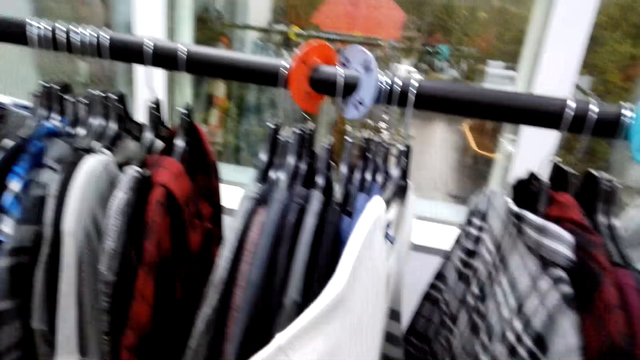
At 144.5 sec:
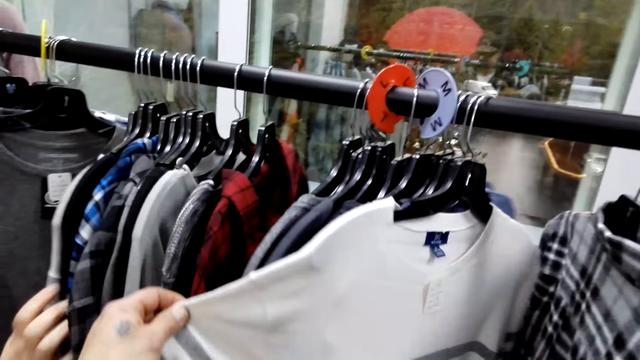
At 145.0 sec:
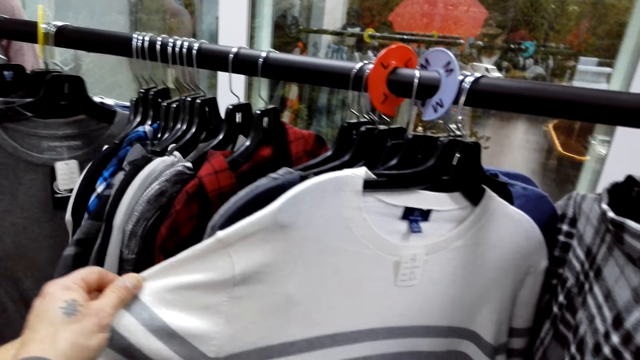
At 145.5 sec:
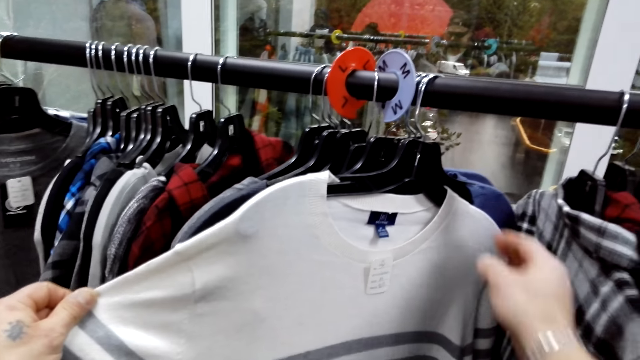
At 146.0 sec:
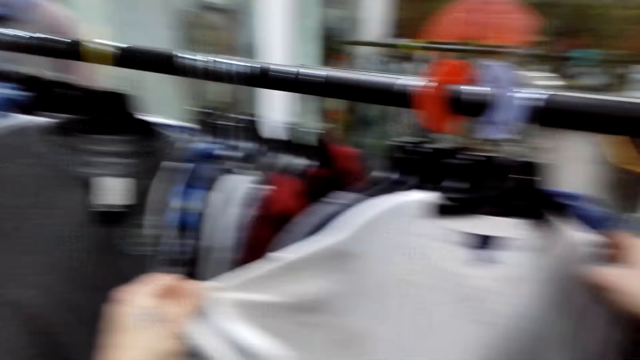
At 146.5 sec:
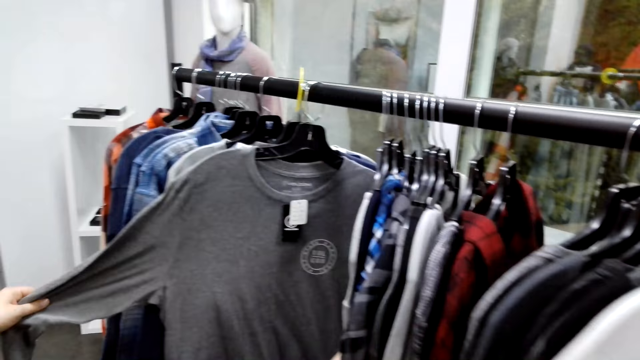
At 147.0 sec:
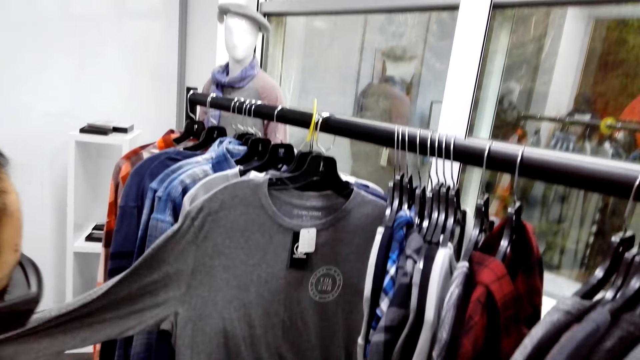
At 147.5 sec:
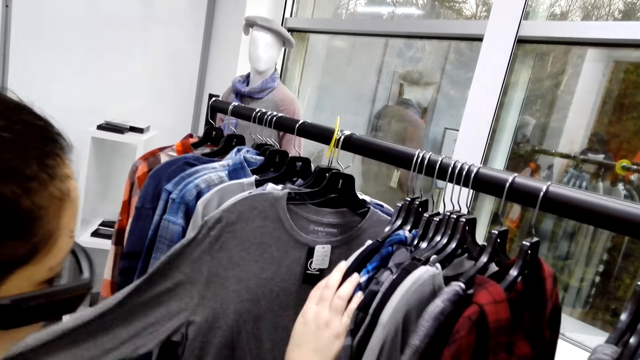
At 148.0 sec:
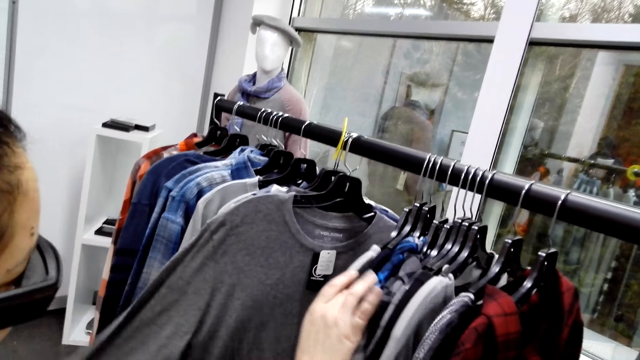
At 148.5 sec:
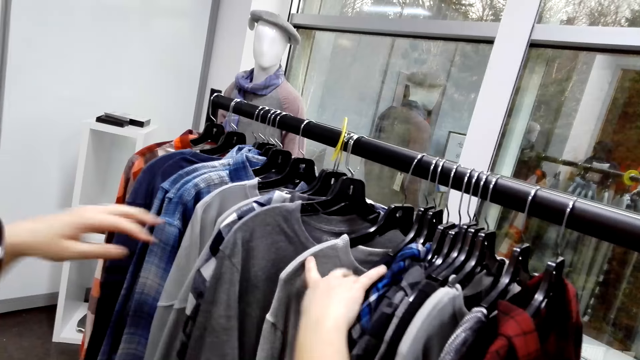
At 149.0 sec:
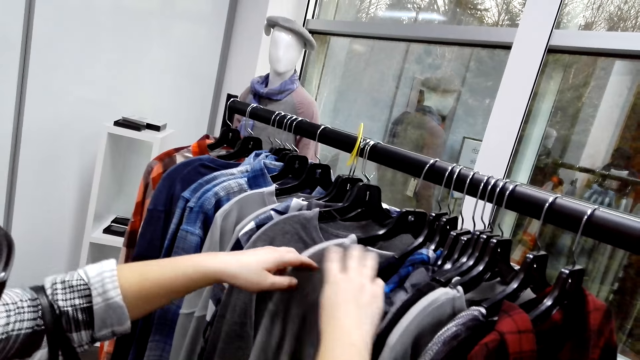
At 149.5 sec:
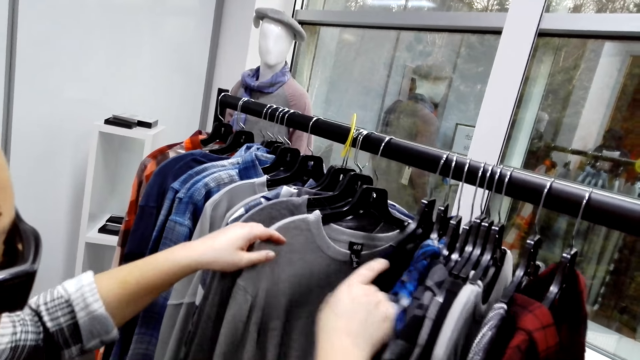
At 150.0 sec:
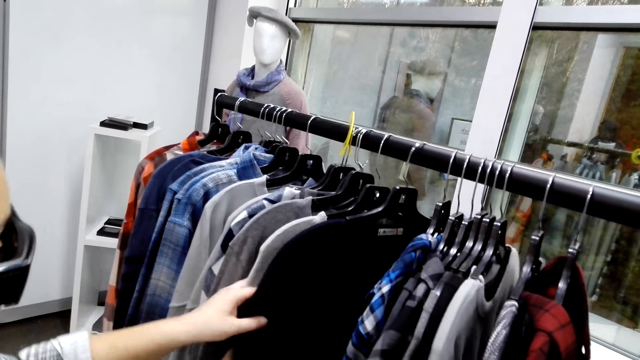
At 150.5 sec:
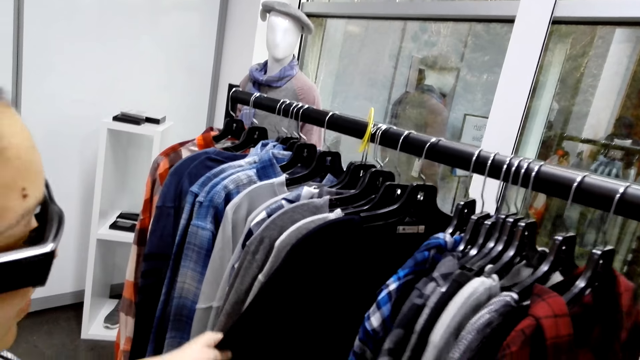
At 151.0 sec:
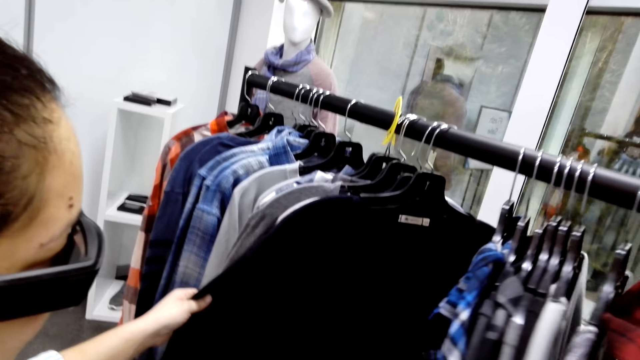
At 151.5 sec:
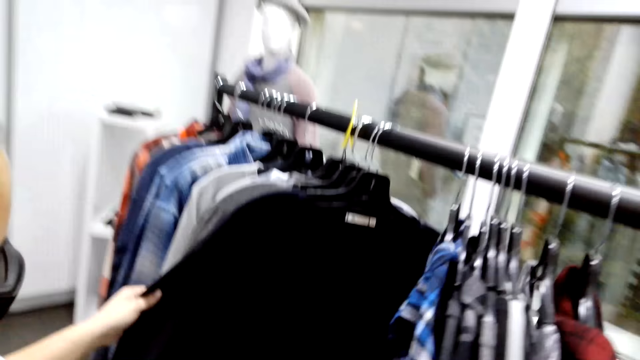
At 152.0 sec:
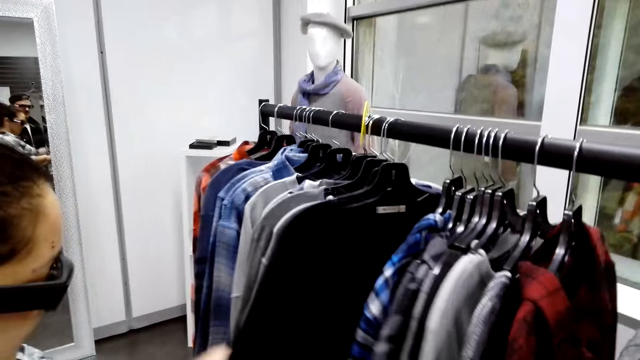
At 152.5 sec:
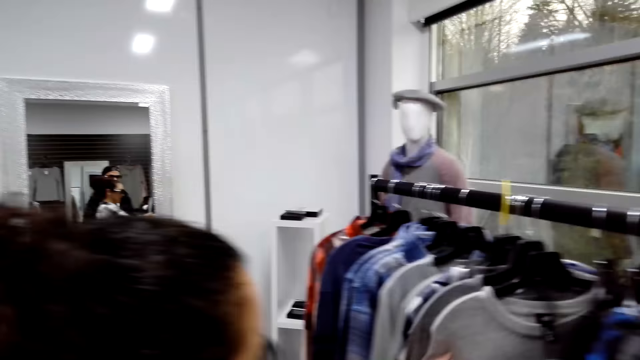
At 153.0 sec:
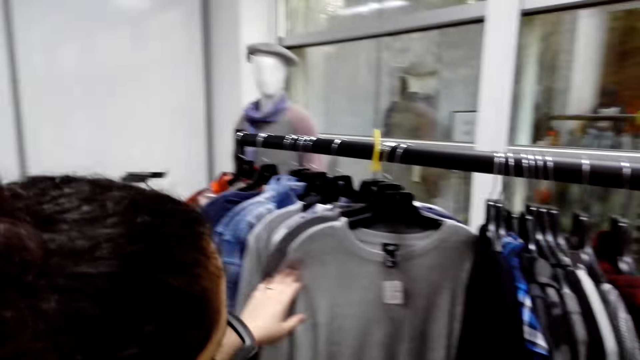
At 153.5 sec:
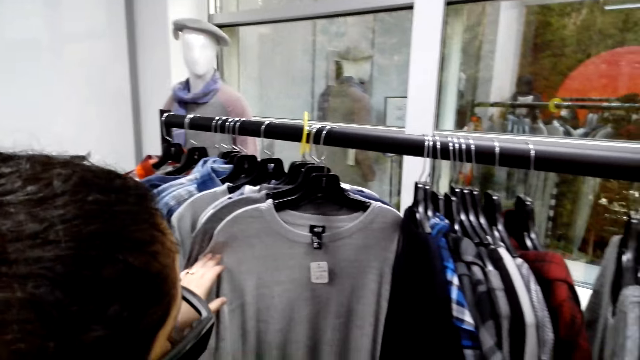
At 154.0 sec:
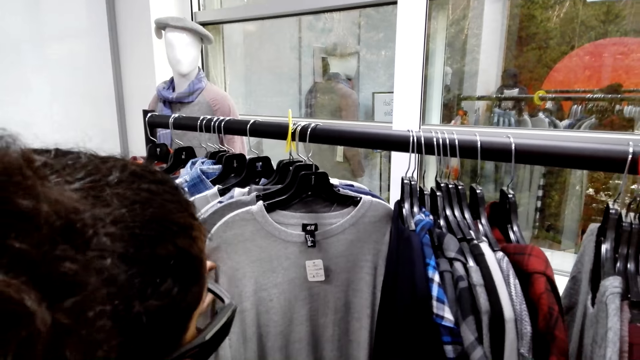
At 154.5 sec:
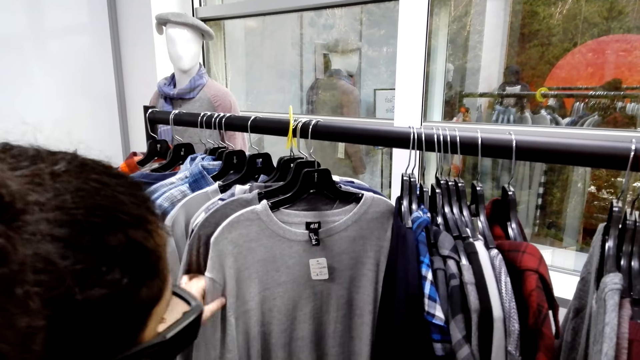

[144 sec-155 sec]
The camera wearer looks at a sweater. A lady looks at a t-shirt. The lady touches clothes. The lady looks at other clothes.

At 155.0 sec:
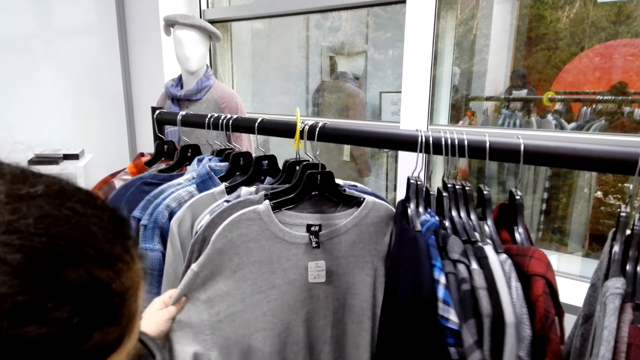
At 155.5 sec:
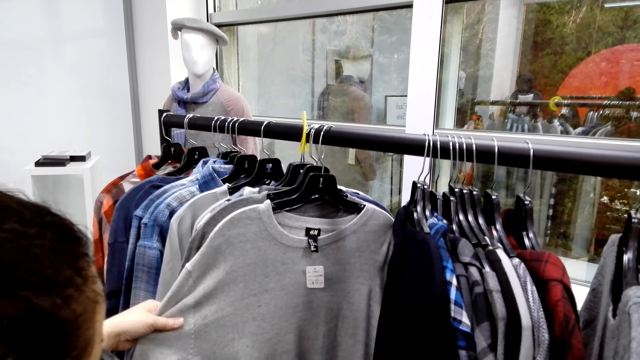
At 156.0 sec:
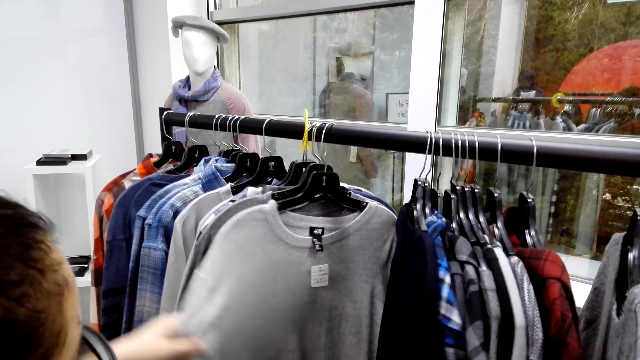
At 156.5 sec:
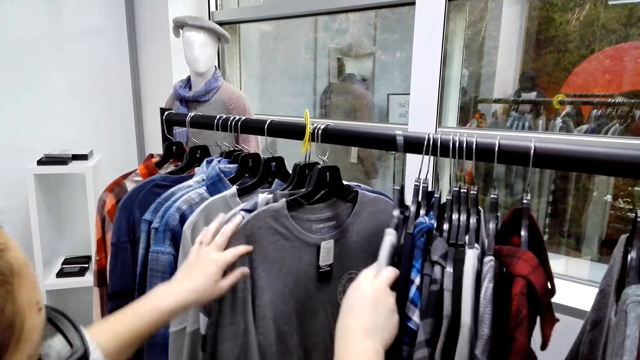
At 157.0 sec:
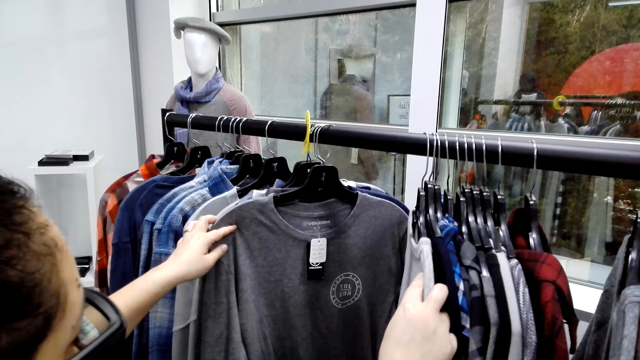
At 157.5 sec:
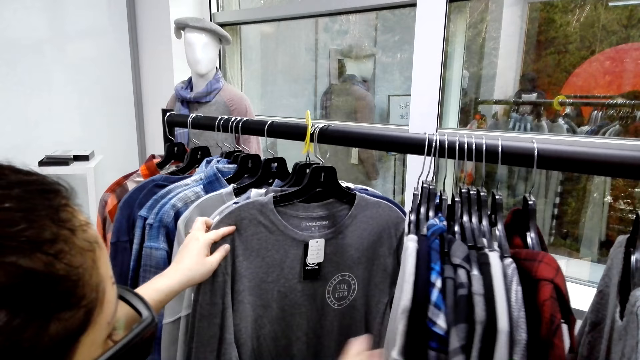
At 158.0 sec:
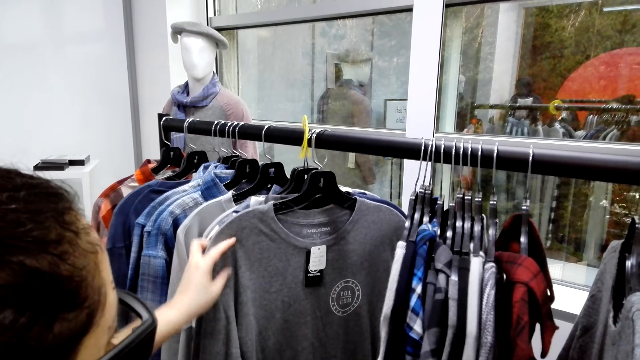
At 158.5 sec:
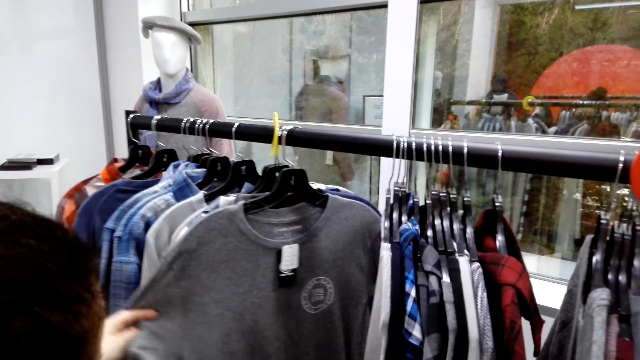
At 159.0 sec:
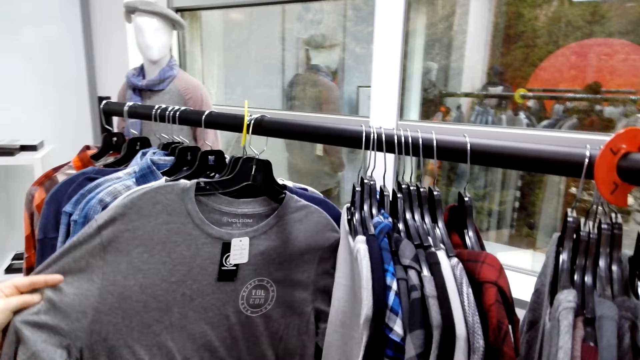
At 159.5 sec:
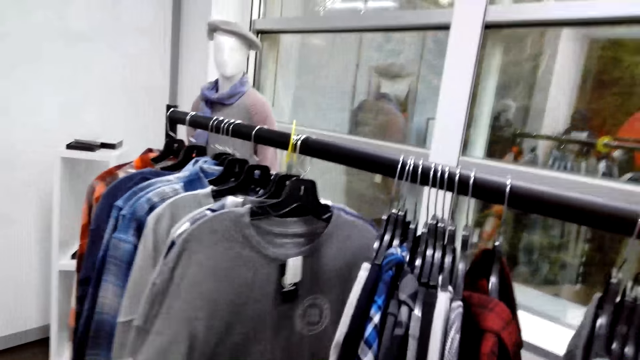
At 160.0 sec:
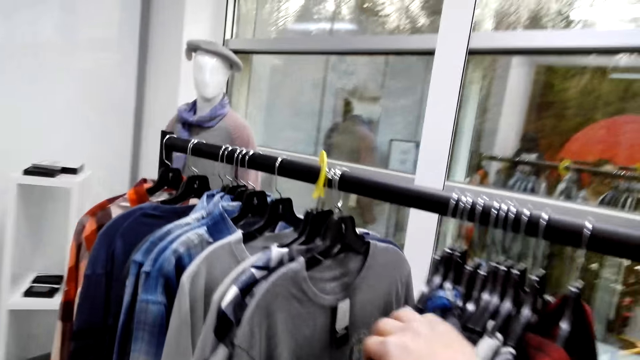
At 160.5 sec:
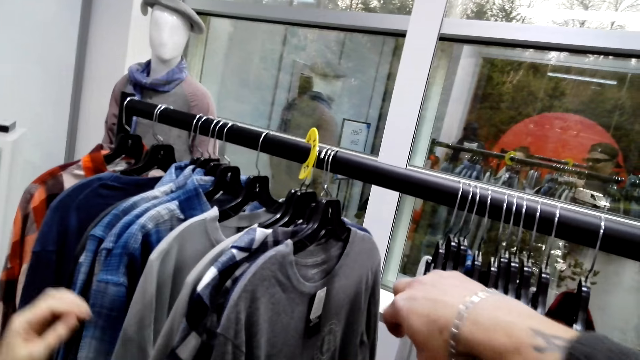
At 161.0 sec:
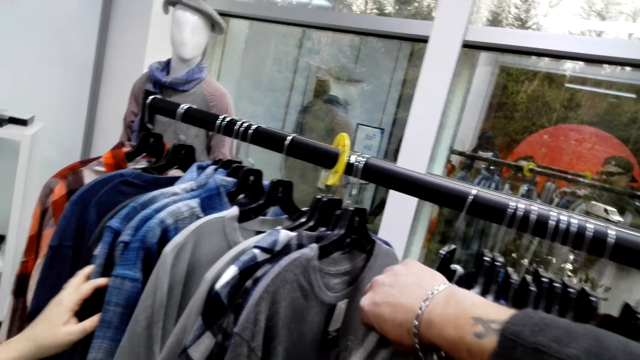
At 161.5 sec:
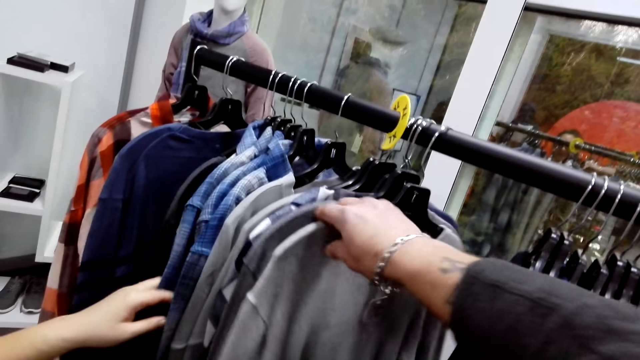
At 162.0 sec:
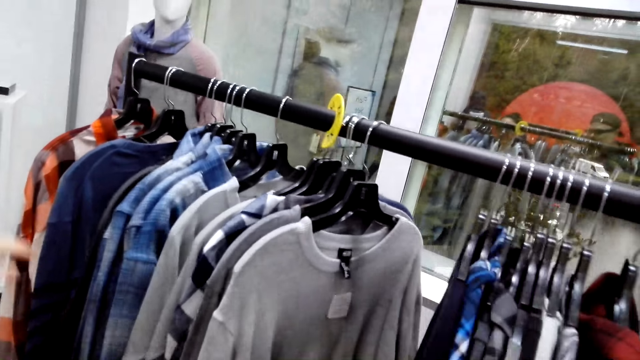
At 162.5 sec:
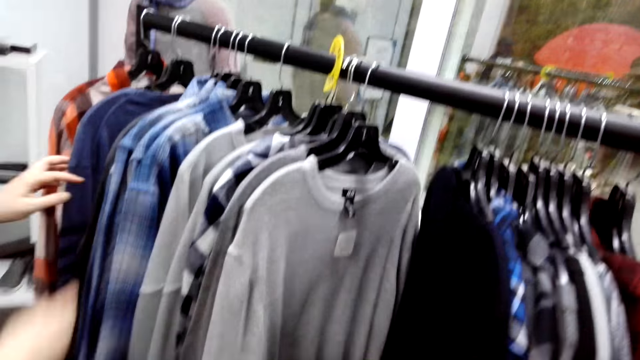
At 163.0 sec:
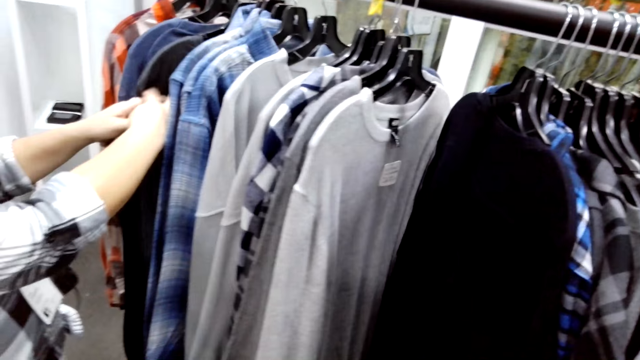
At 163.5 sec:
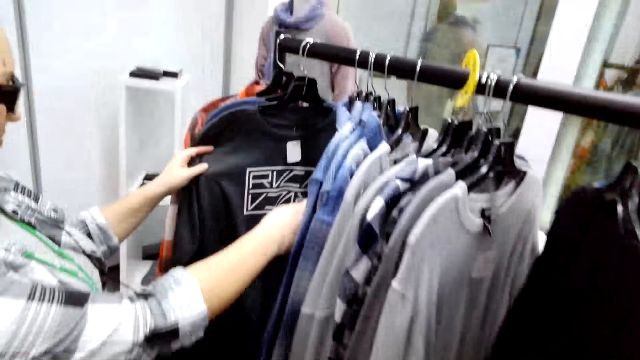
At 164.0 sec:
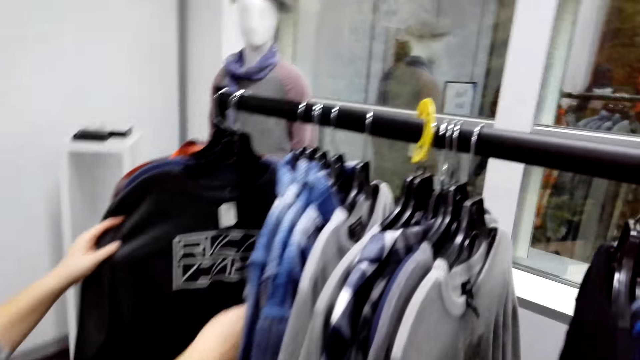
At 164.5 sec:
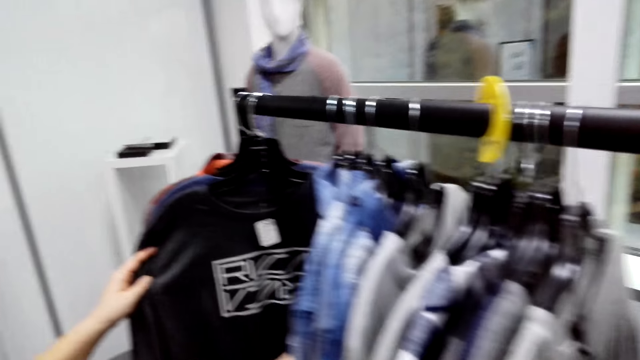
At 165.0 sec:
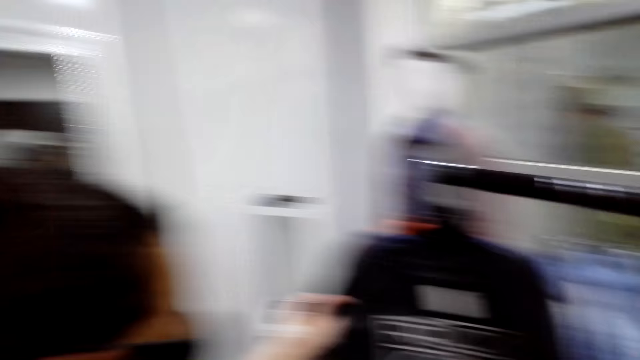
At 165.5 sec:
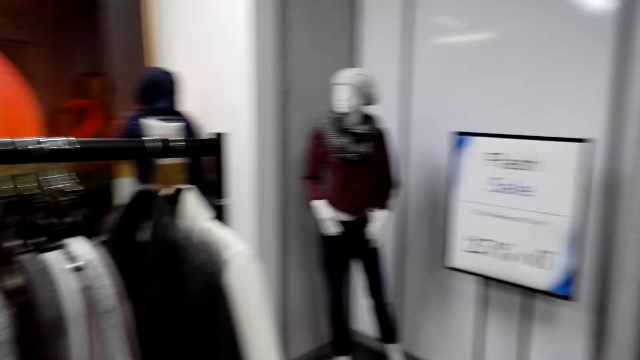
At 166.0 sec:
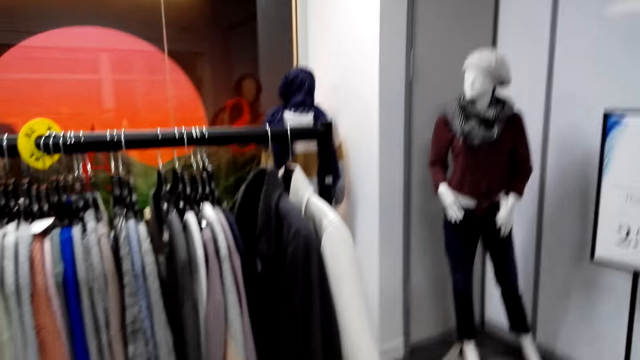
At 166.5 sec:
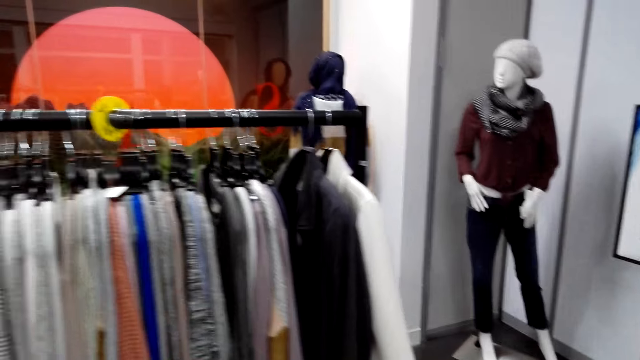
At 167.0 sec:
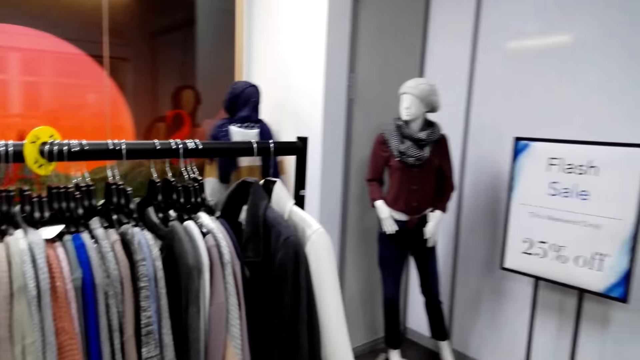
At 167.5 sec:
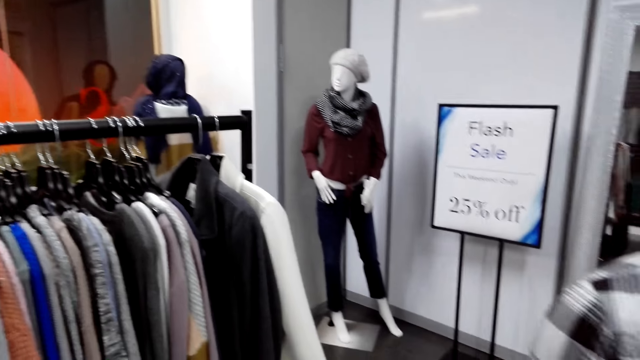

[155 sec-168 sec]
A lady looks at the t-shirt. The camera wearer pushes a t-shirt hung on the rack. The lady looks at other clothes. The camera wearer looks at the clothes on the other clothing rack.
